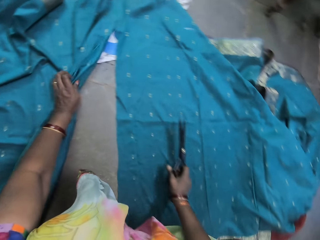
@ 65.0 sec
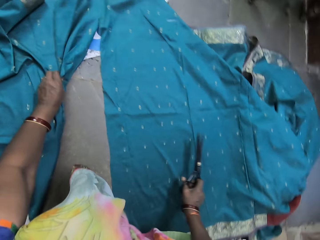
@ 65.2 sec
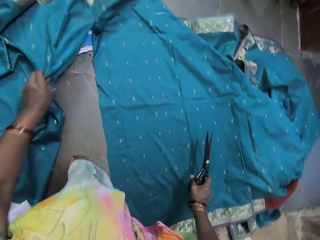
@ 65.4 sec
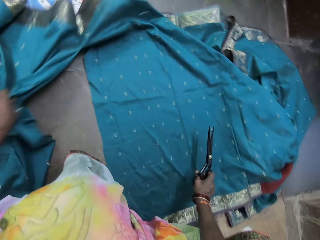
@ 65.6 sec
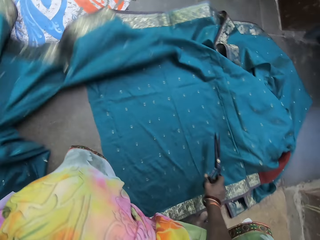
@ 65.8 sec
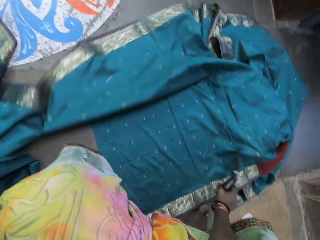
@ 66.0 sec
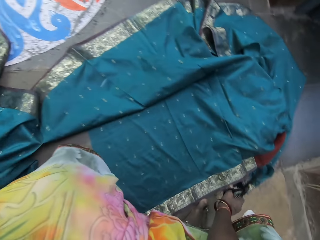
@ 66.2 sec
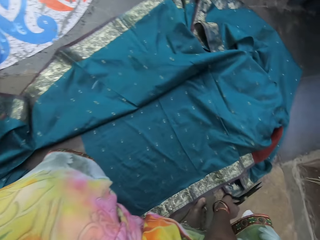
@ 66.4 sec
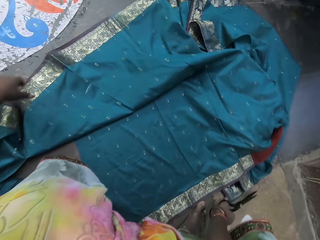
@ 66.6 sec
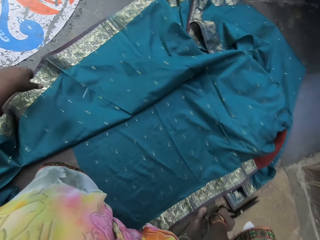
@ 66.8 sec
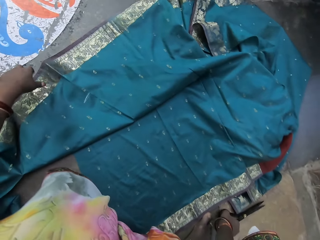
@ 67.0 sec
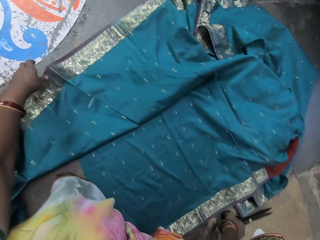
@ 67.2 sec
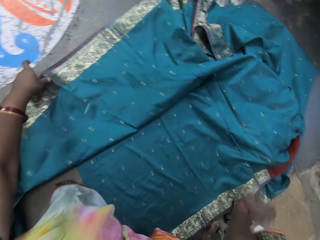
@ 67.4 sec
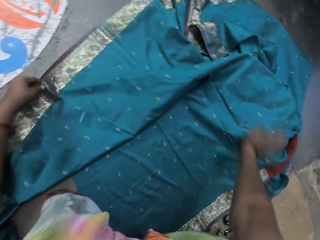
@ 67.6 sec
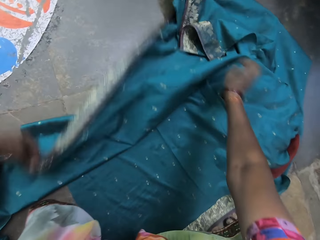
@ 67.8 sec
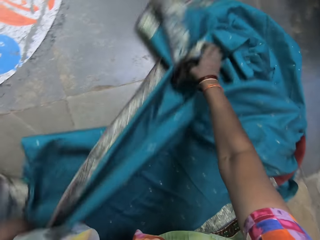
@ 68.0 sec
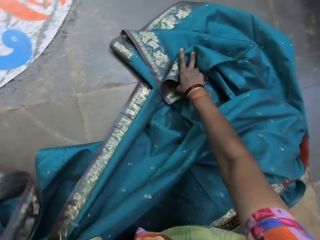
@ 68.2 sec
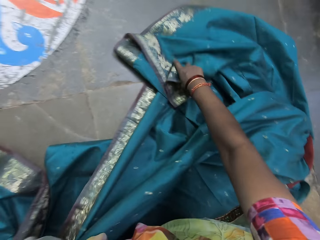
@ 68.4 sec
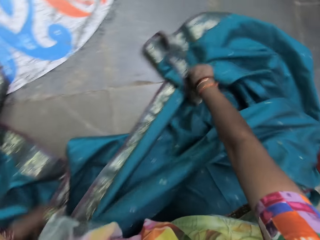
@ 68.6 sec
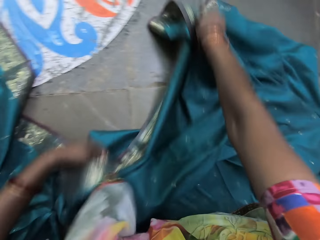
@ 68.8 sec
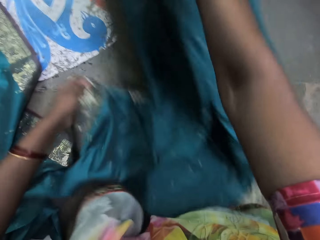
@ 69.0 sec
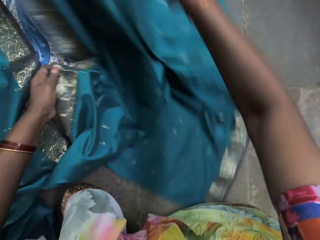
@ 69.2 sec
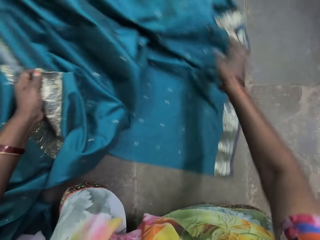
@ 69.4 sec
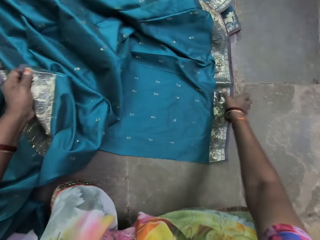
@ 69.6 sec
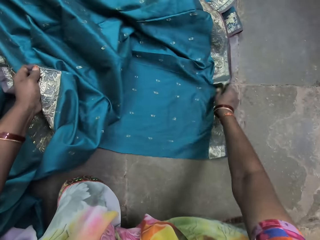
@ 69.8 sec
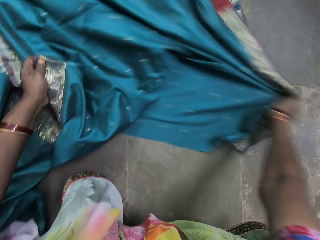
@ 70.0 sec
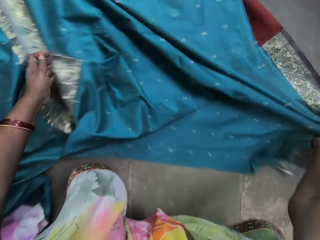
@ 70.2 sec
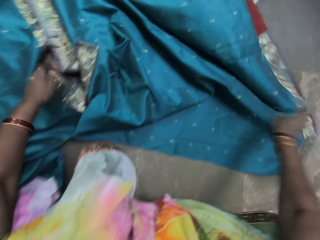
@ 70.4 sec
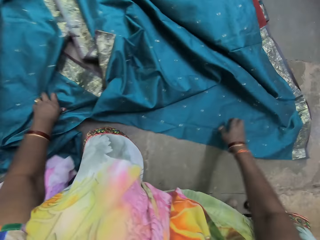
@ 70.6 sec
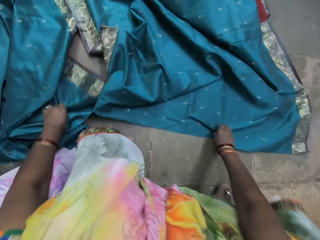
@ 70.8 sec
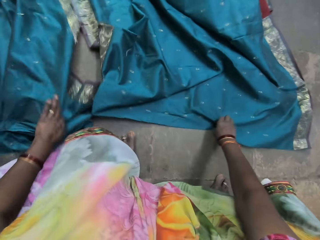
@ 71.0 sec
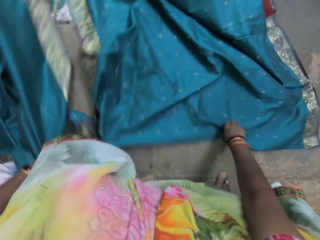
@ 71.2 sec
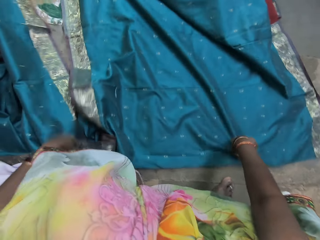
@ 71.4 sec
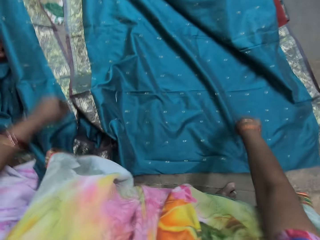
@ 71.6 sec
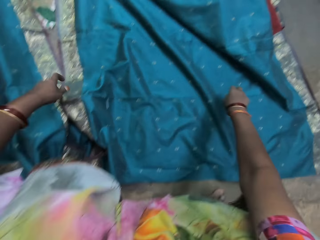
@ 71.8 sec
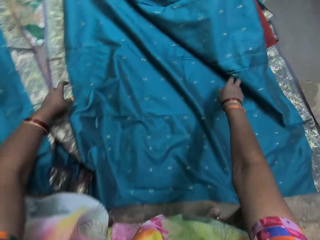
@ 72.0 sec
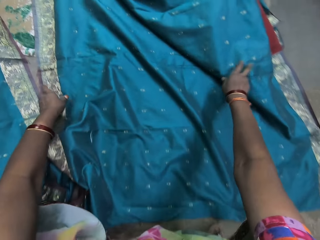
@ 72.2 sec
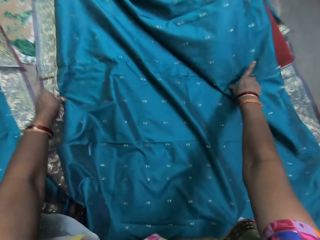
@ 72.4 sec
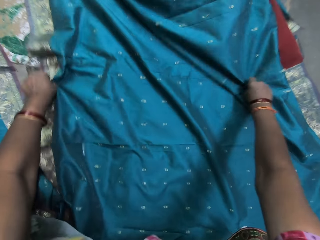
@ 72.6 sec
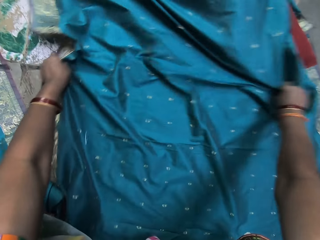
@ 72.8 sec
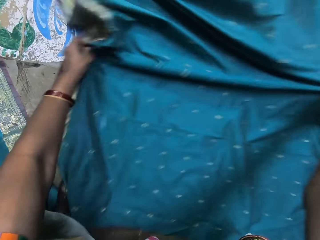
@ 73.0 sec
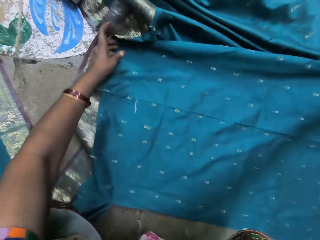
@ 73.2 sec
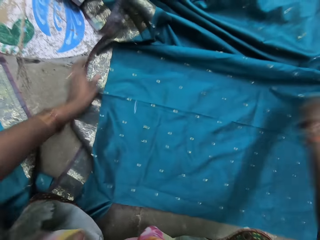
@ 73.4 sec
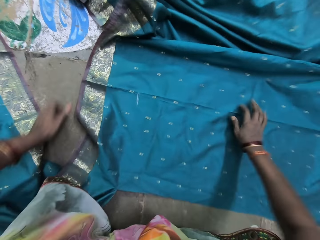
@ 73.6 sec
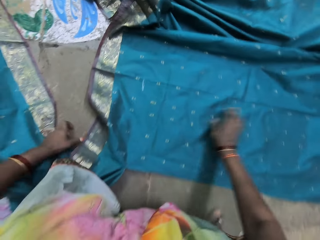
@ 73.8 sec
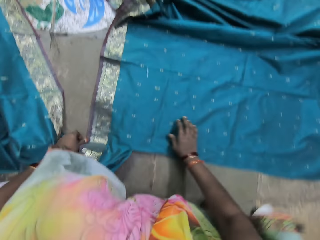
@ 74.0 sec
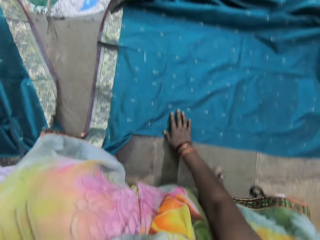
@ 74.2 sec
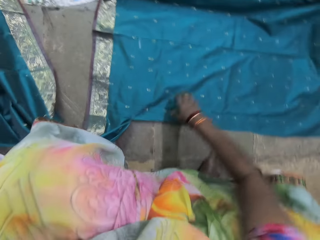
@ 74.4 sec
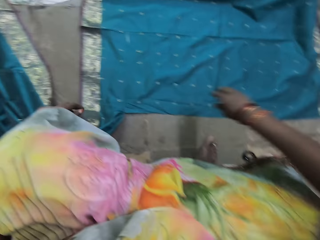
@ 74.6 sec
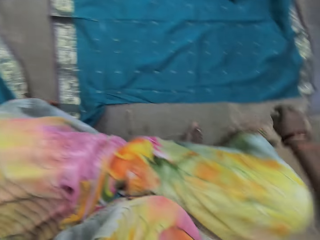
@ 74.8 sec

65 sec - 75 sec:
The camera wearer moves the green cloth on the floor with her left hand. She pulls the cloth. She moves the green cloth on the floor with both hands. She spreads the cloth on the ground.

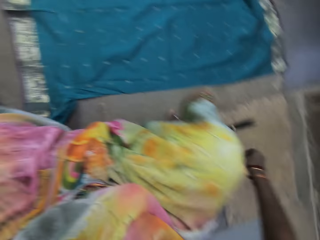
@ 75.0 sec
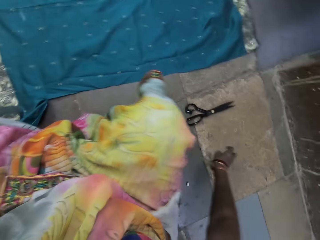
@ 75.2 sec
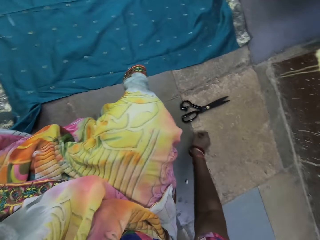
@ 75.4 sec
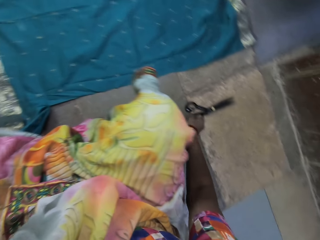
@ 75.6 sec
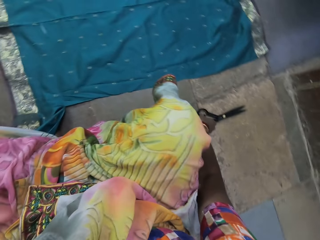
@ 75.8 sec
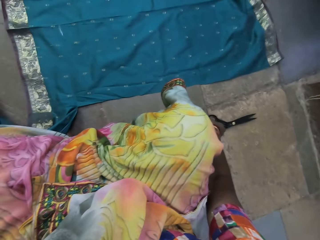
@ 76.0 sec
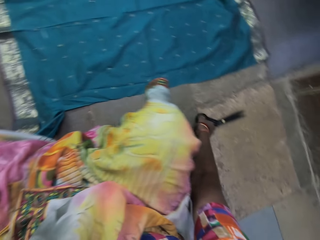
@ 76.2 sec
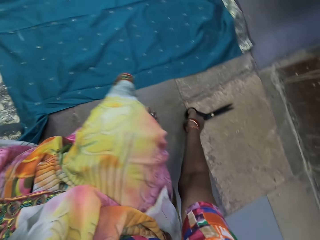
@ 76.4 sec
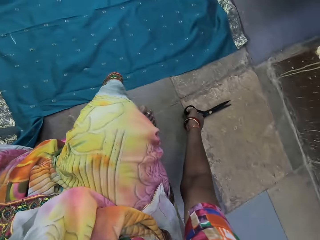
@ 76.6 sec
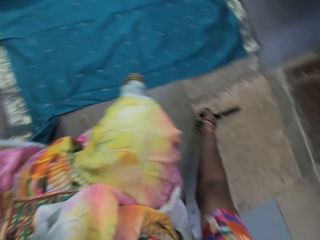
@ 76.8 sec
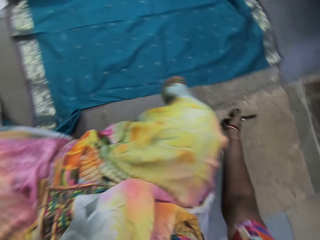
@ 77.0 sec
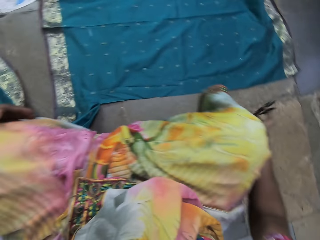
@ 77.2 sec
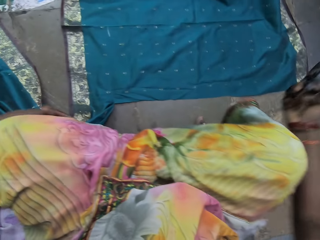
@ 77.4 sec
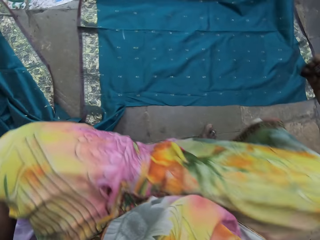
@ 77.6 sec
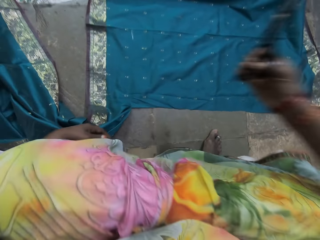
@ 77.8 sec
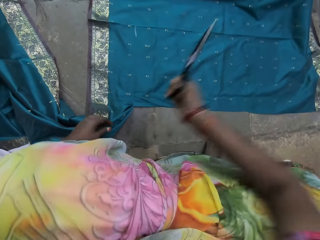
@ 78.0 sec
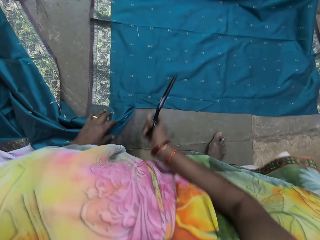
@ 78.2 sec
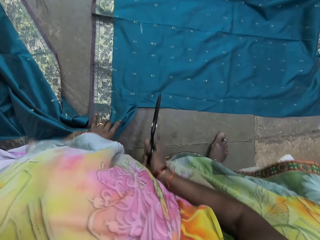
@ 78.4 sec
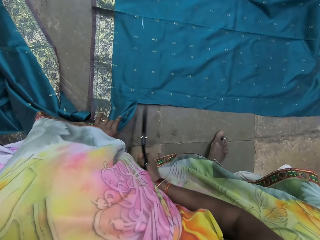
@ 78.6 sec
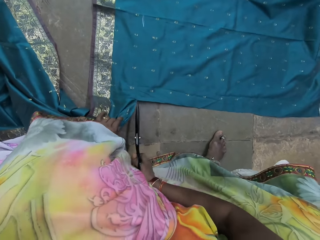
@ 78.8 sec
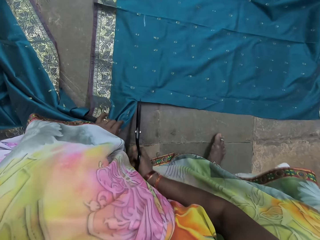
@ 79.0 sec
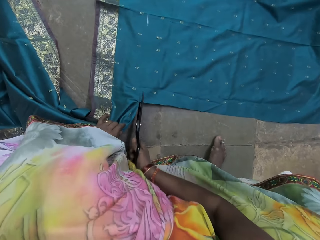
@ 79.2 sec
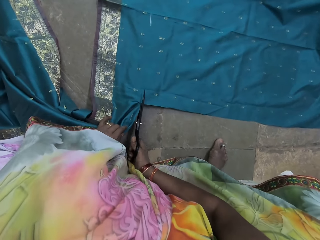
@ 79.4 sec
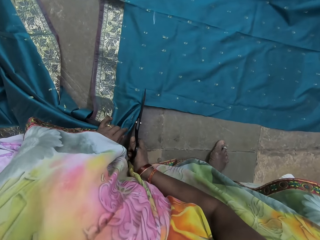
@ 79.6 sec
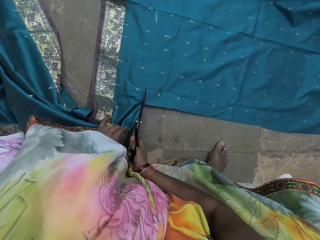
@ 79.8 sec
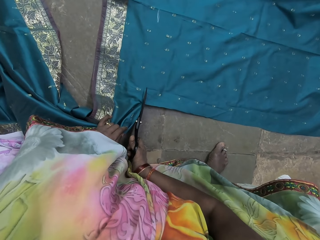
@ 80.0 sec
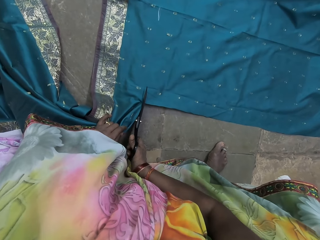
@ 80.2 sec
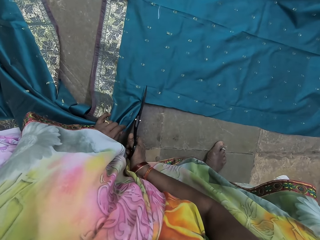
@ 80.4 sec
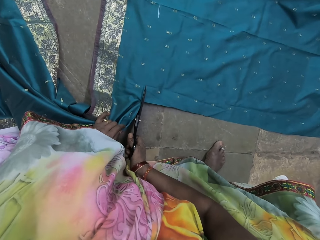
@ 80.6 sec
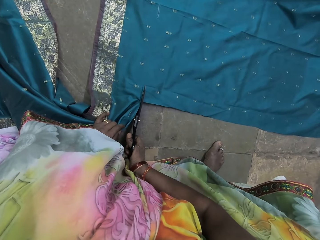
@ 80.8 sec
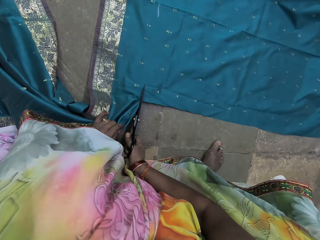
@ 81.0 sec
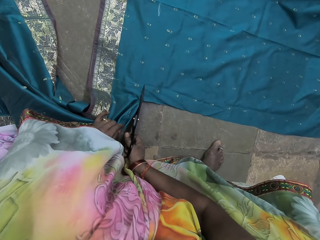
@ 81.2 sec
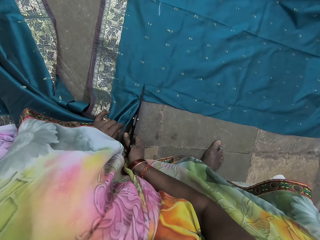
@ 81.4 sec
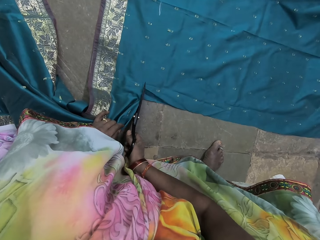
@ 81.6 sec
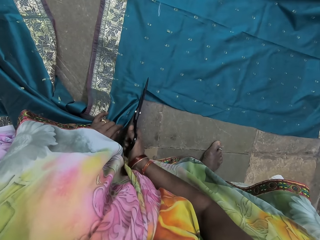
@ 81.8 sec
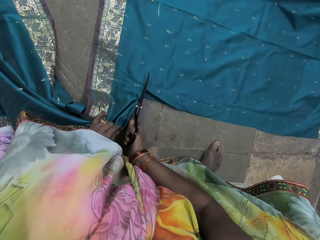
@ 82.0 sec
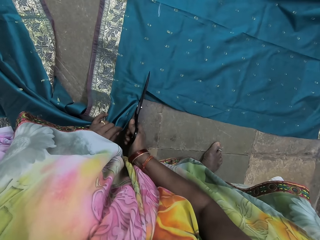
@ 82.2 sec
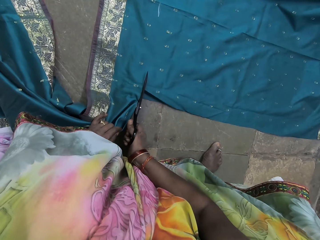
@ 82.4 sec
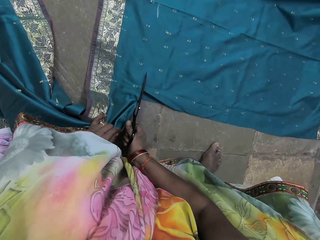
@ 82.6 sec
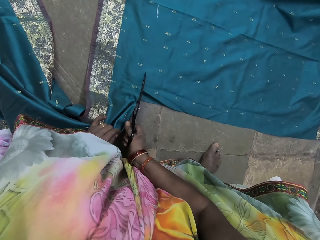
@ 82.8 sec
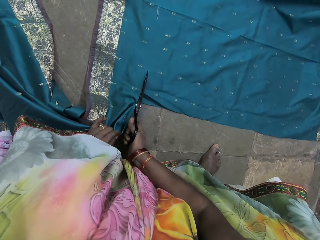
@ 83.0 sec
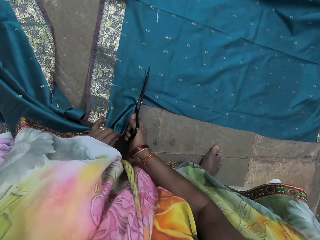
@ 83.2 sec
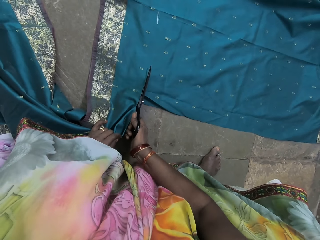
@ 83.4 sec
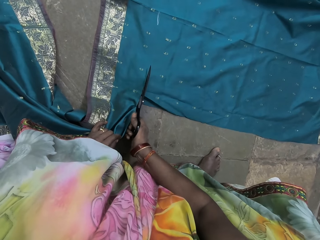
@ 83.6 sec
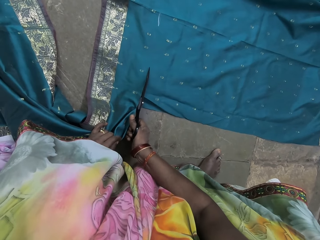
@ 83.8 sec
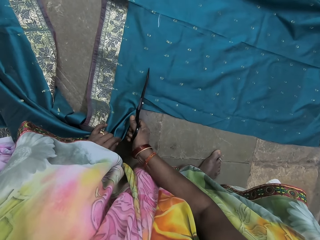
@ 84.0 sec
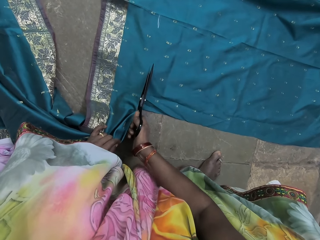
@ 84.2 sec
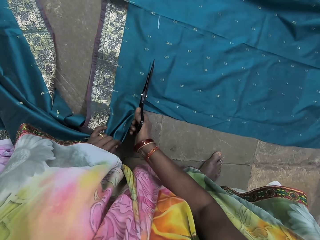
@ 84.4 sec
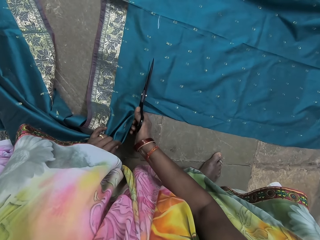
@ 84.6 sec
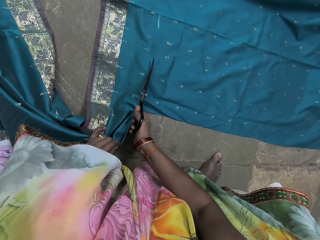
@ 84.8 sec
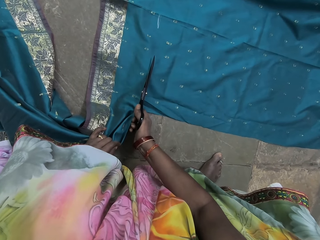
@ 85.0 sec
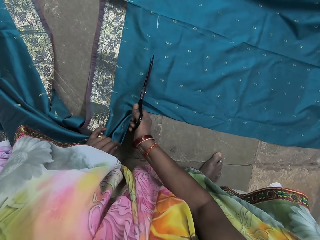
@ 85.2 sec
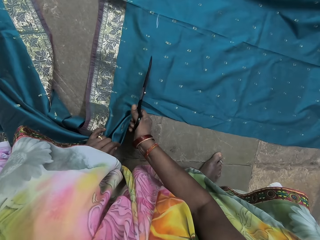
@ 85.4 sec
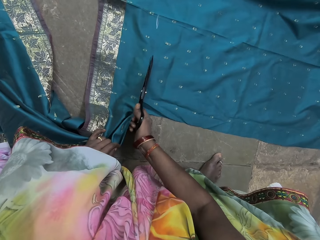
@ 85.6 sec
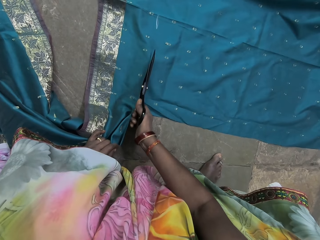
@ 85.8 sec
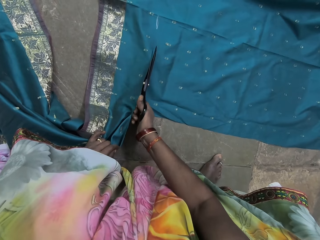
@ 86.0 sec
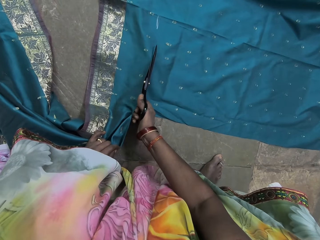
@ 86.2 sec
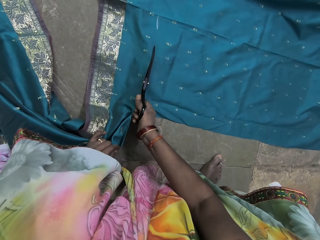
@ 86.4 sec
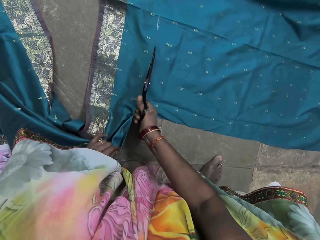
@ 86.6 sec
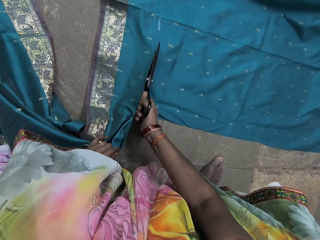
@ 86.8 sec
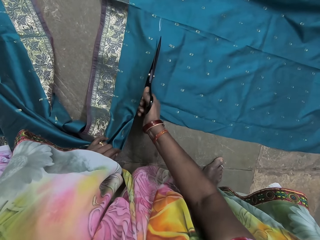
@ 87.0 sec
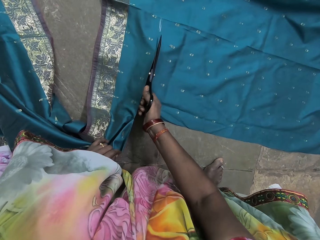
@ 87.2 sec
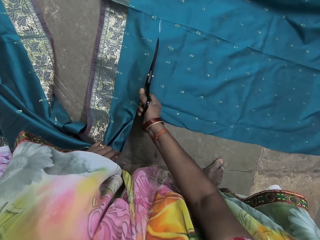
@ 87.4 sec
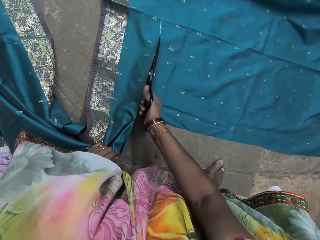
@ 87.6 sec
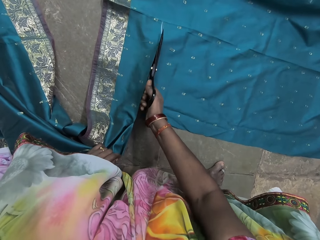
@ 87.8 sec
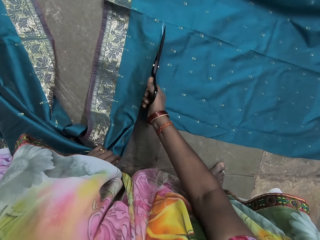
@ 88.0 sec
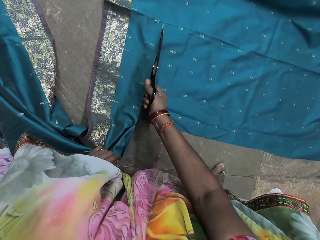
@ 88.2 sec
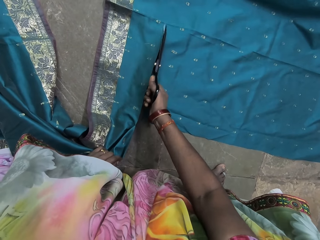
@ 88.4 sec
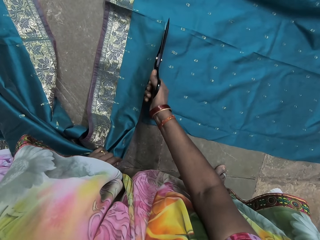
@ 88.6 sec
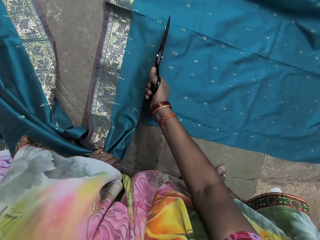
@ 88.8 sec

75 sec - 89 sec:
The camera wearer picks the scissors from the floor with her right hand. She turns around. She holds the green cloth with her left hand. She cuts the green cloth with the scissors in her right hand.
